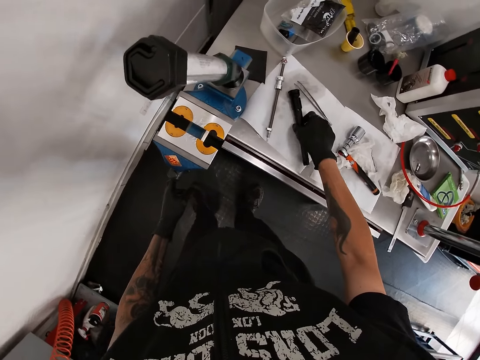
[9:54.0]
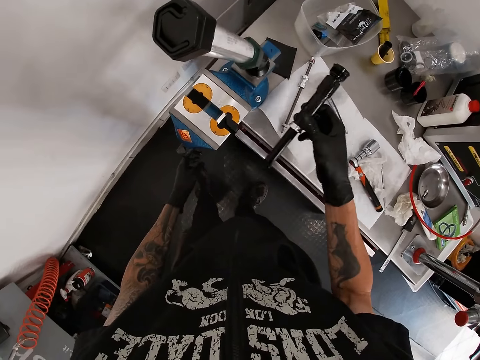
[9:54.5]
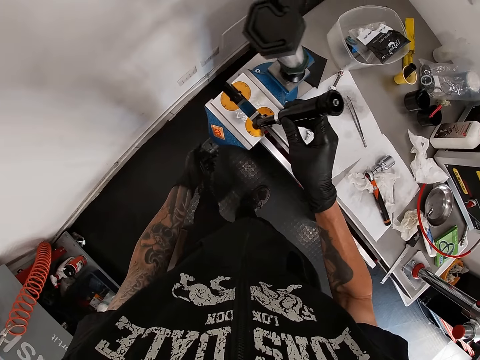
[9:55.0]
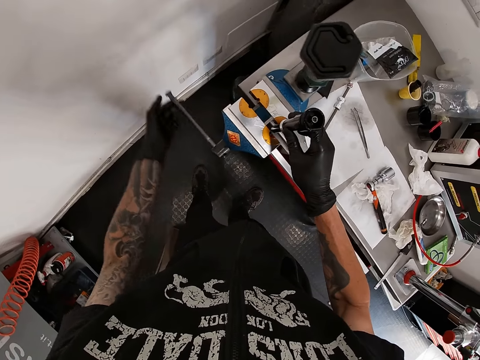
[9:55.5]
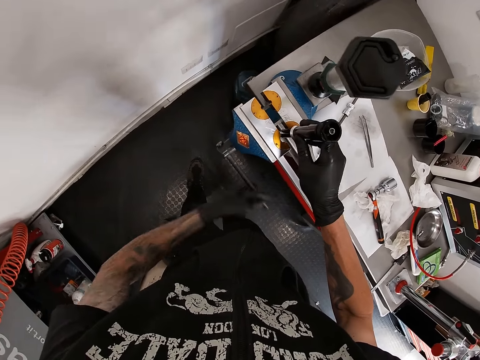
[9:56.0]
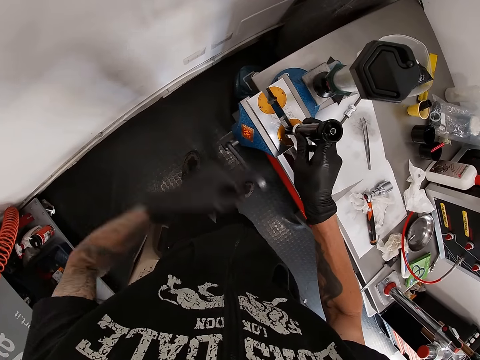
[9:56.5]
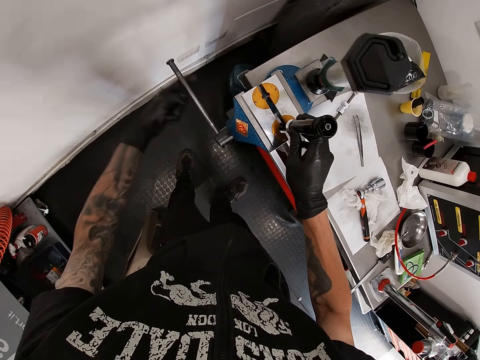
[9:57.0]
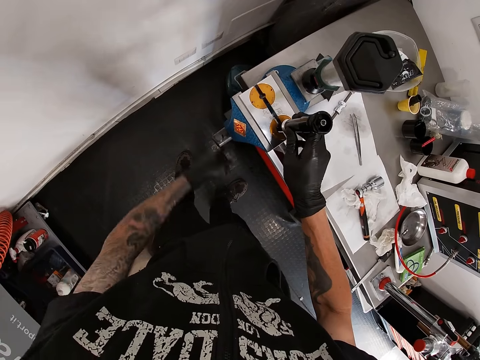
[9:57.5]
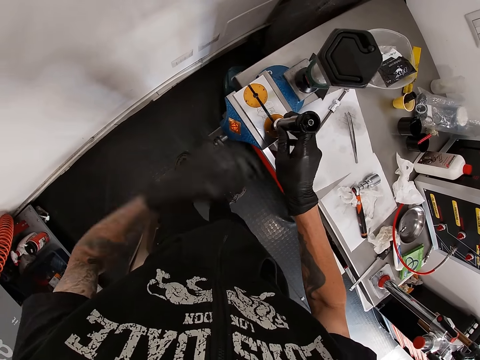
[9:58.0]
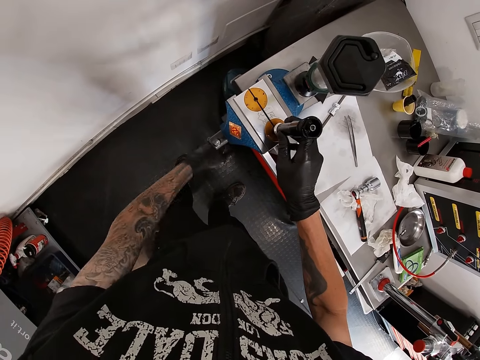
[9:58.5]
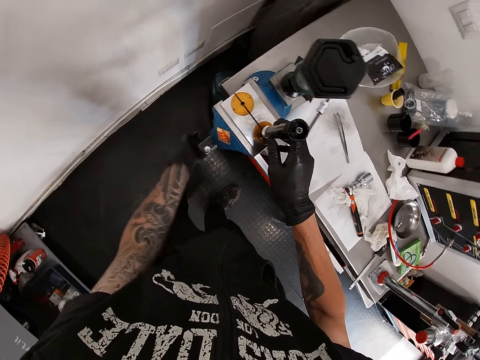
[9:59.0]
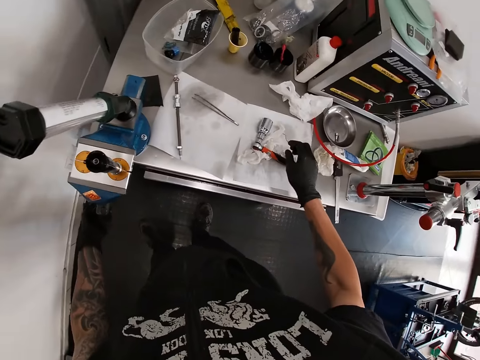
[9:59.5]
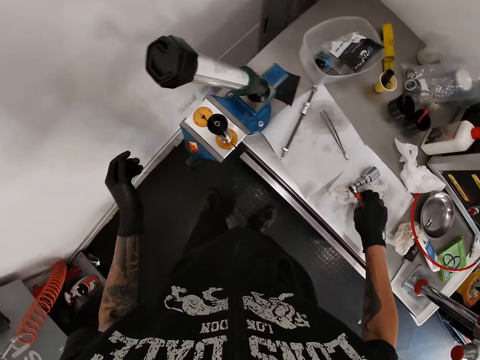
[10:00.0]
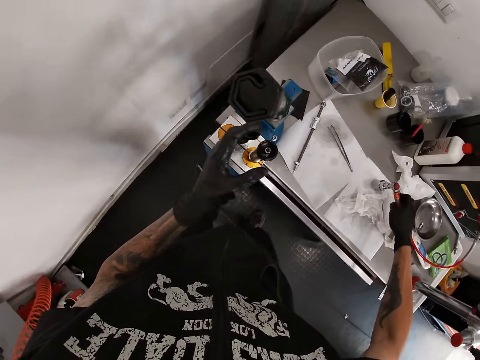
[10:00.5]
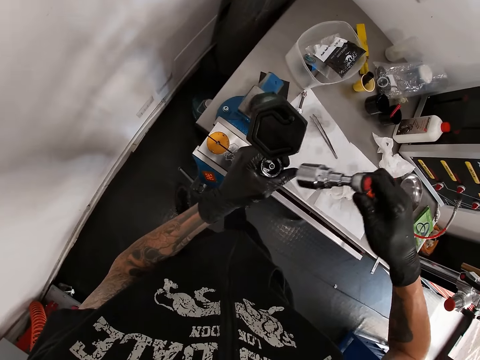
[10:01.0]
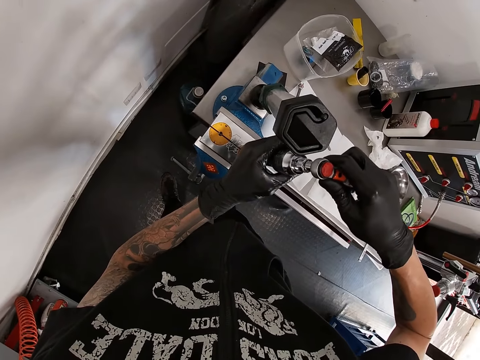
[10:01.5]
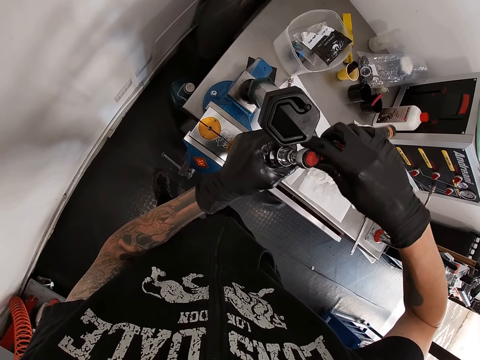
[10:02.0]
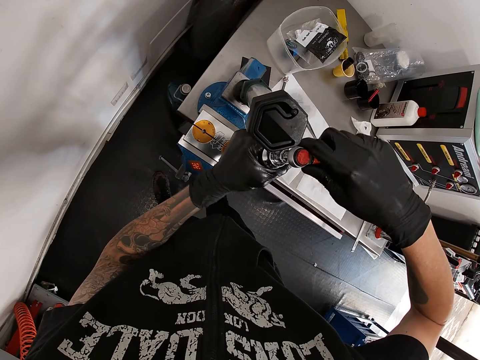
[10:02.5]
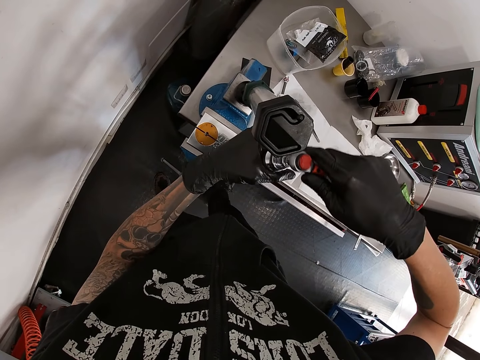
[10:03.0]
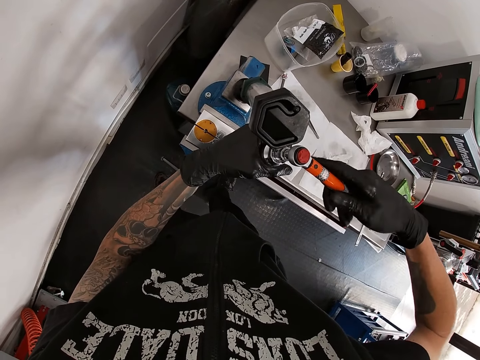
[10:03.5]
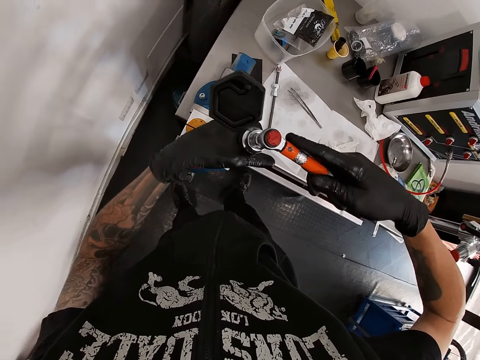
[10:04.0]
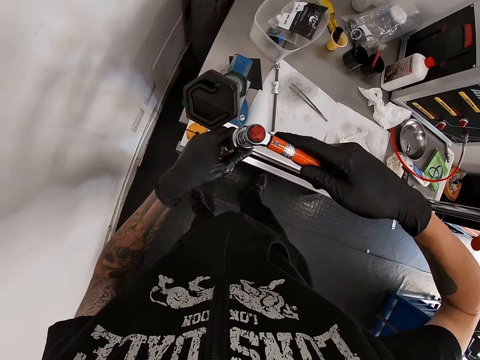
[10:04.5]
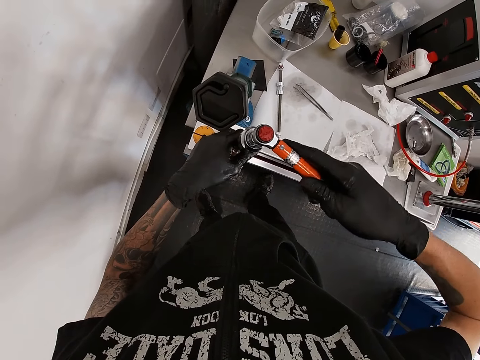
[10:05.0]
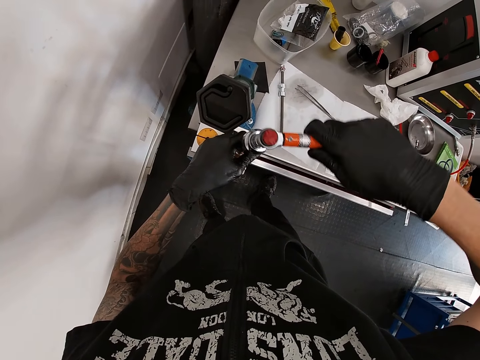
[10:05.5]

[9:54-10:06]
The camera wearer picks up a pump tube on the table with his right hand. He inserts the pump tube on the table vice with his right hand. He tightens the handle on the table vice with his left hand. He picks up the torque wrench on the table with his right hand. He holds the pump tube on the table vice with his left hand. He tightens the pump tube in his left hand with the torque wrench in his right hand.

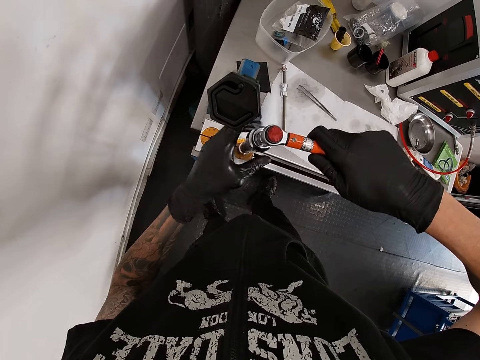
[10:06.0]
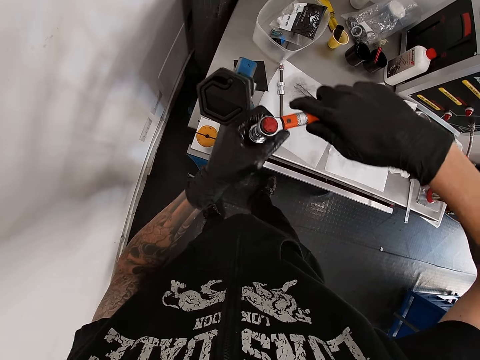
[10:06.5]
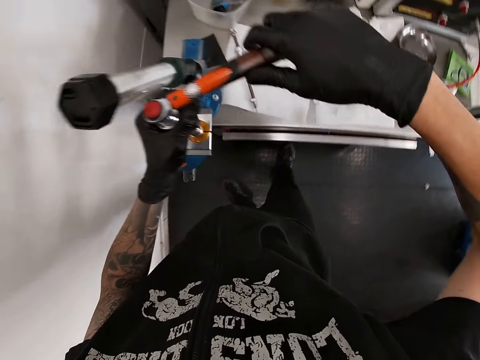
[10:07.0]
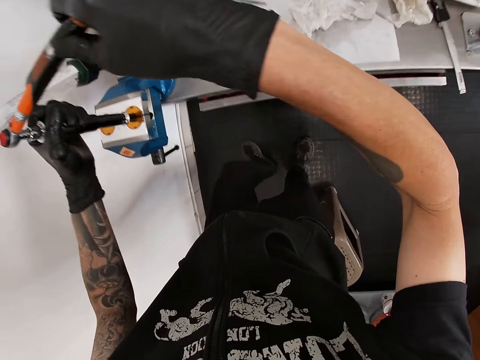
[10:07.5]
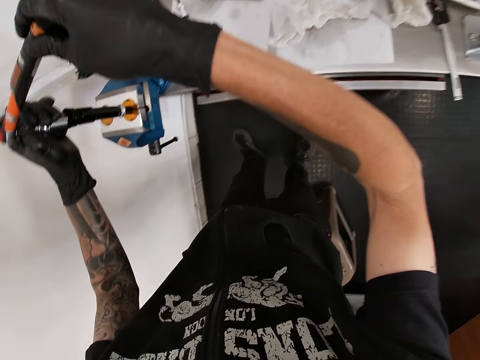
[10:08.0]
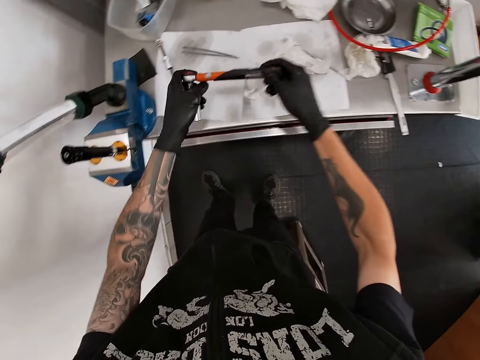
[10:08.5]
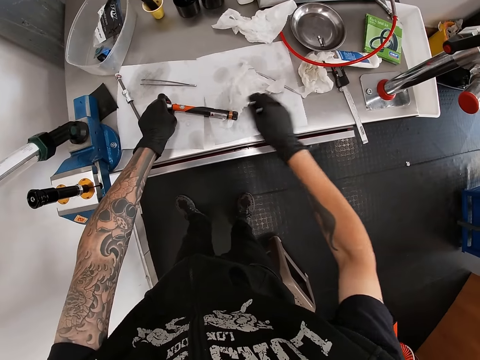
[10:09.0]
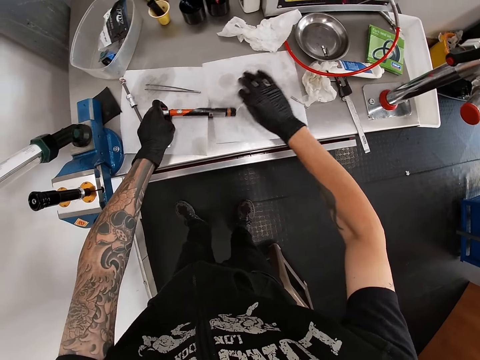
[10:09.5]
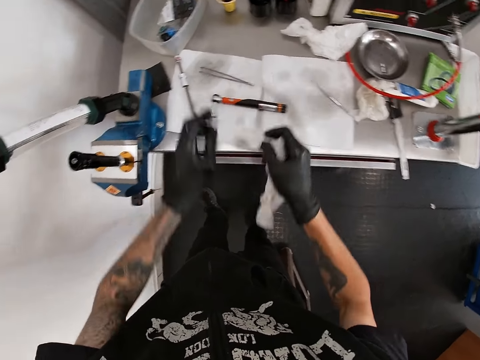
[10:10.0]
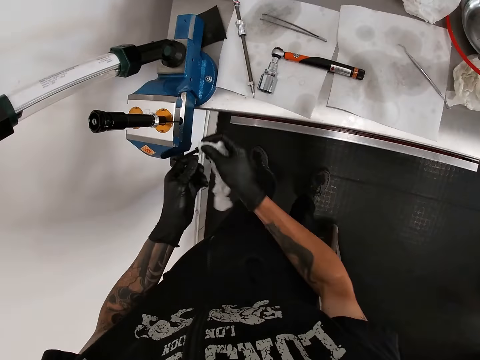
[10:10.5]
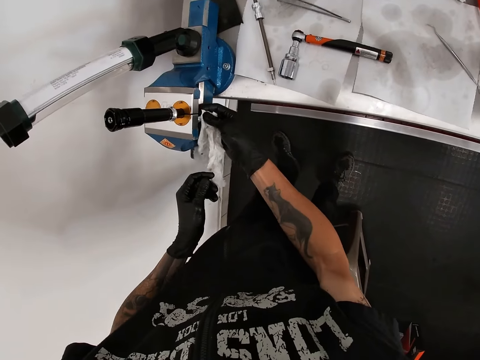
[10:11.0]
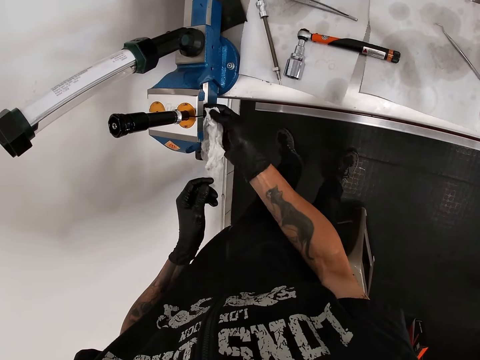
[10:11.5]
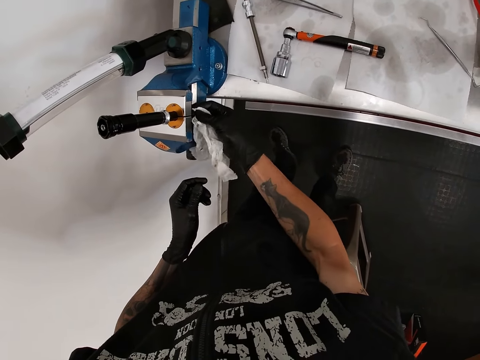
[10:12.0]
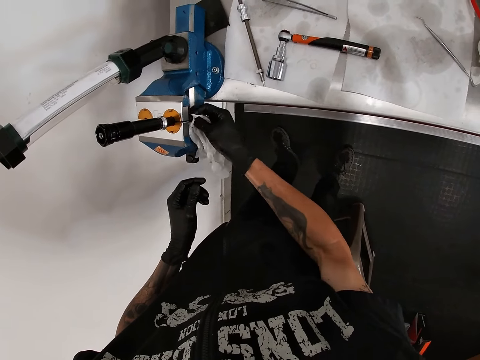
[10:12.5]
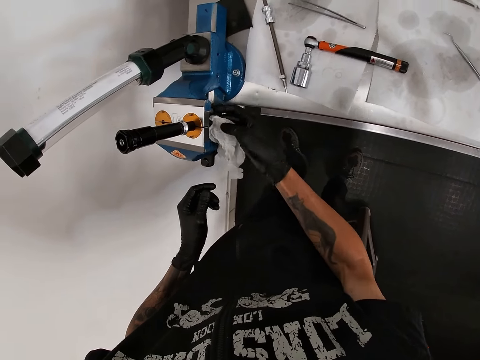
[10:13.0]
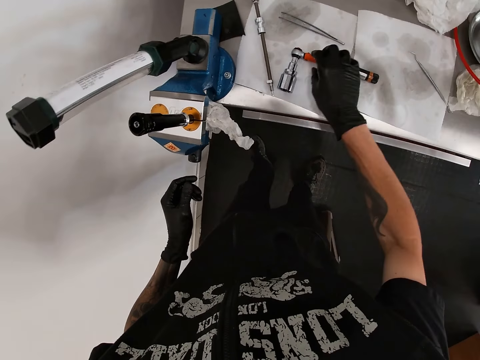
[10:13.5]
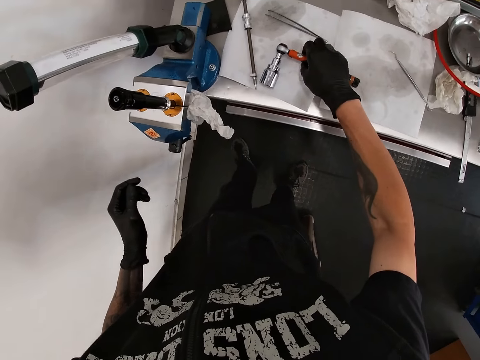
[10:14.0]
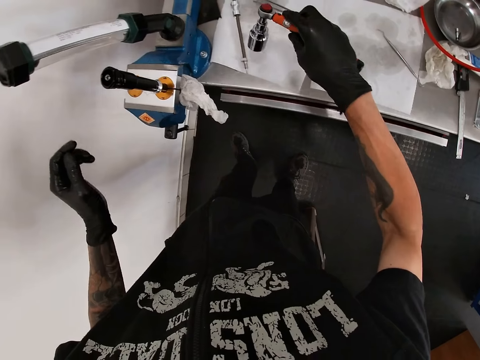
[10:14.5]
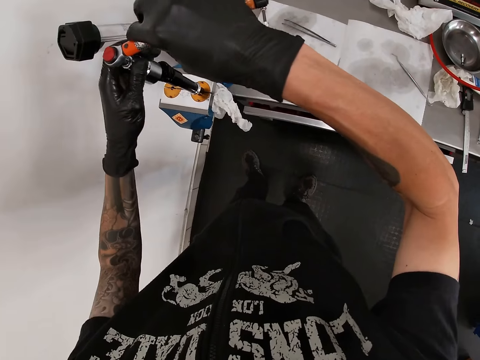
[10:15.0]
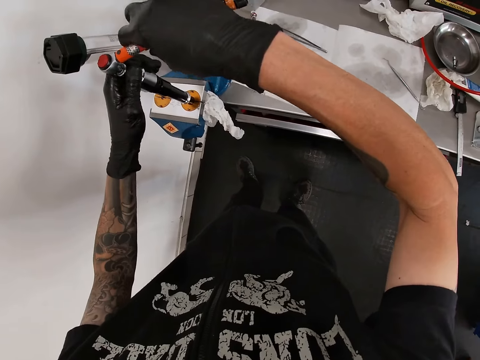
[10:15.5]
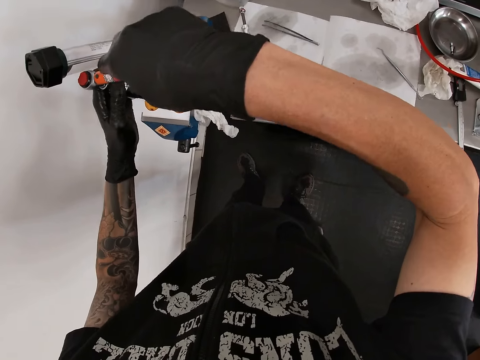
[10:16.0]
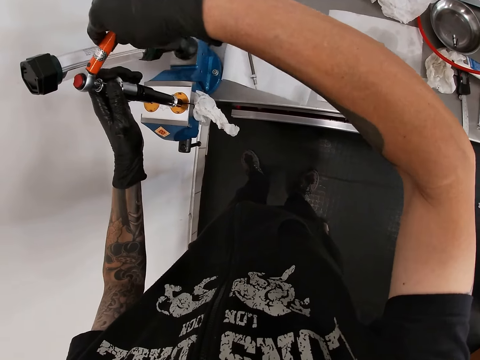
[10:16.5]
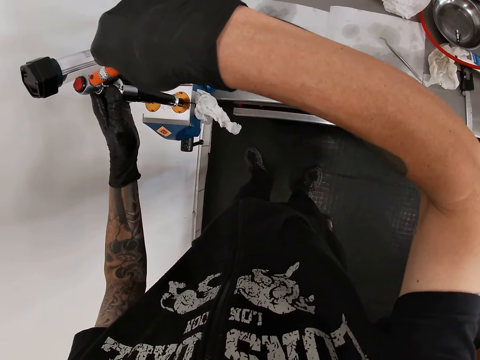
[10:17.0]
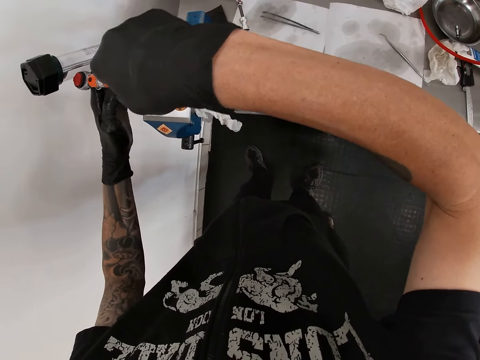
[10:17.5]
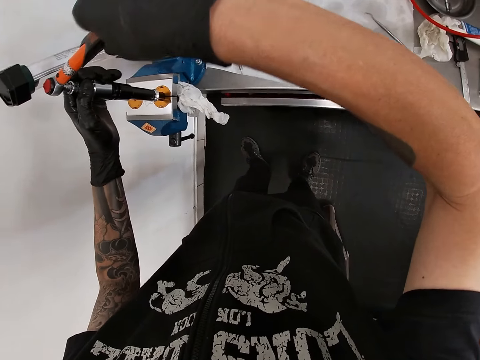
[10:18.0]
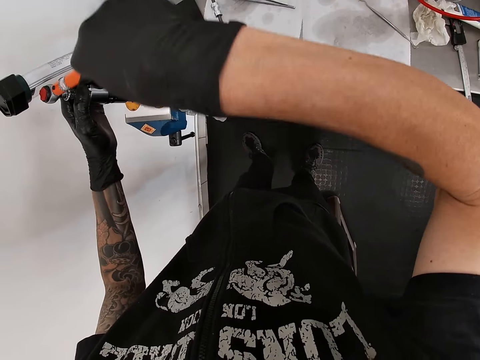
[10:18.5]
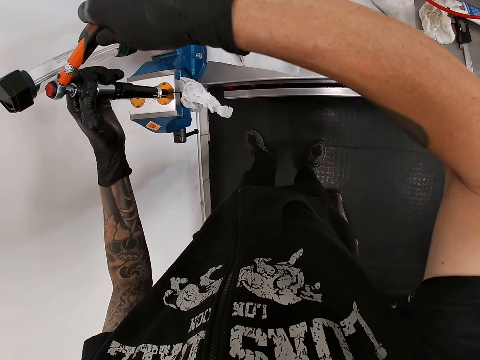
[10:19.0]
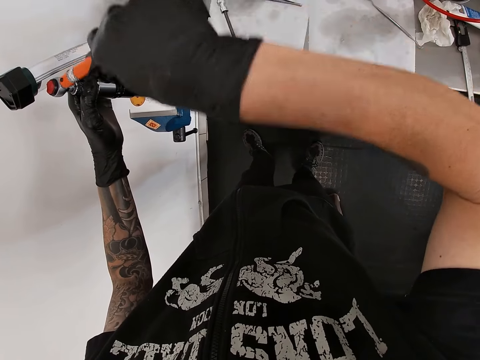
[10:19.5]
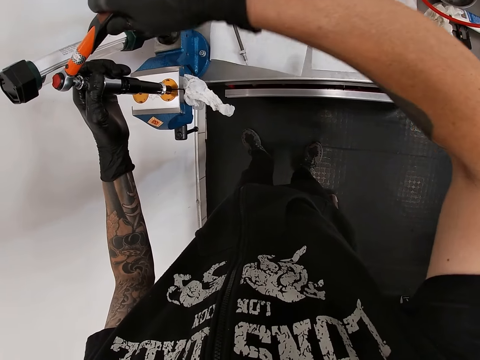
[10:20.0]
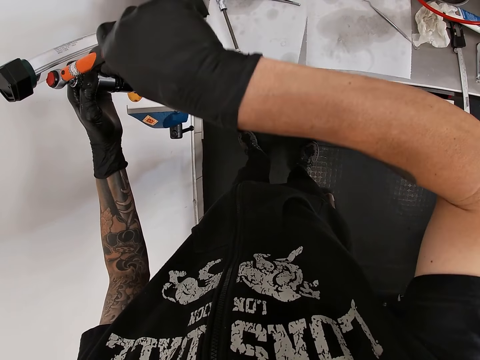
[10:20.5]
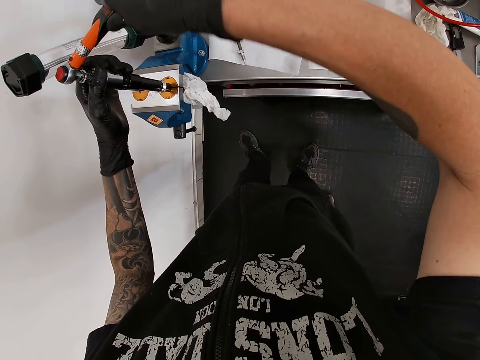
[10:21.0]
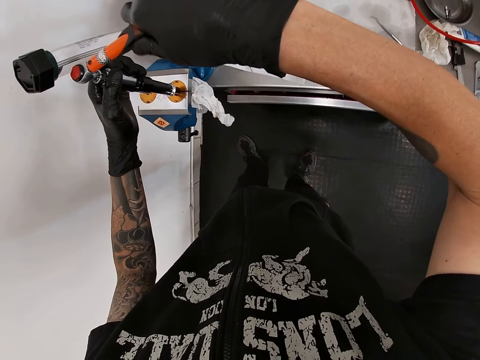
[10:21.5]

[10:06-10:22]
The camera wearer removes the torque wrench from the pump tube on the table vice with both hands. He drops the torque wrench on the table with both hands. He picks up a tissue paper on the table with his right hand. He rubs his left fingers on the tissue paper in his right hand. He puts the tissue paper on the pump tube with his right hand. He picks up the torque wrench on the table with his right hand. He tightens the pump tube with the torque wrench in both hands.
